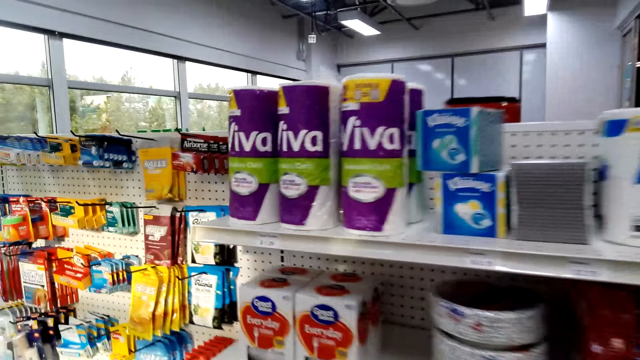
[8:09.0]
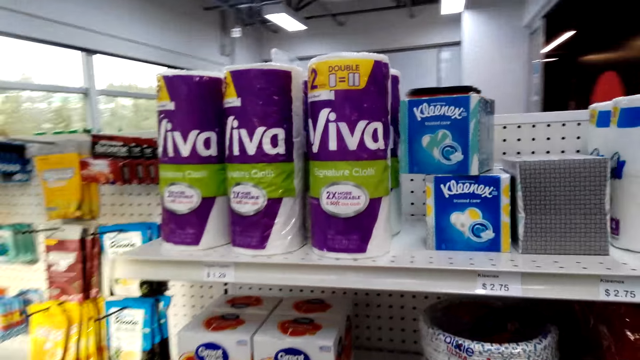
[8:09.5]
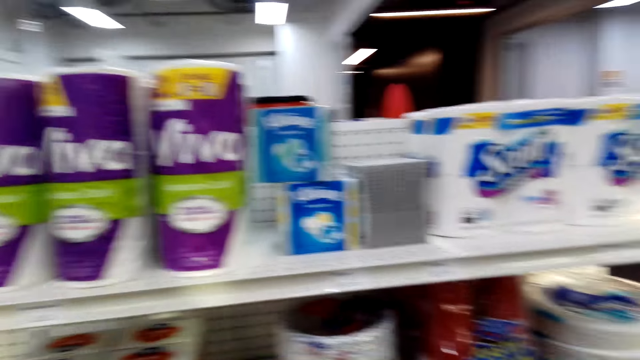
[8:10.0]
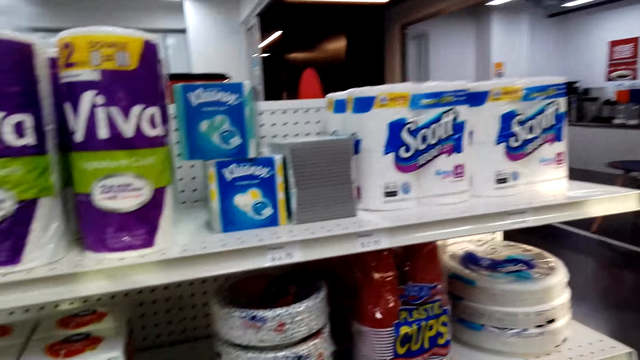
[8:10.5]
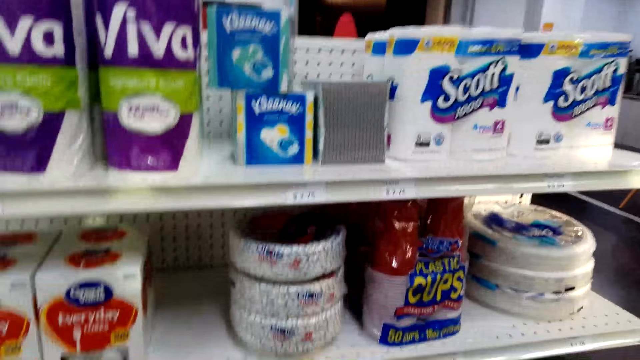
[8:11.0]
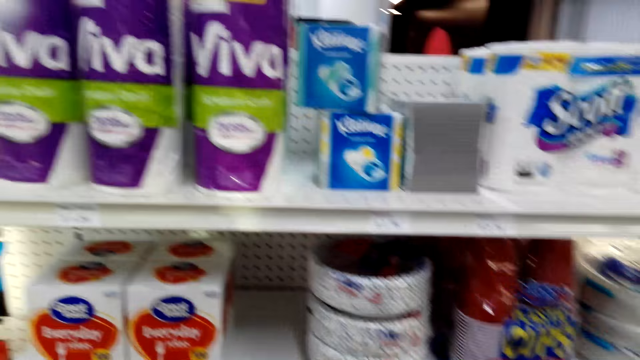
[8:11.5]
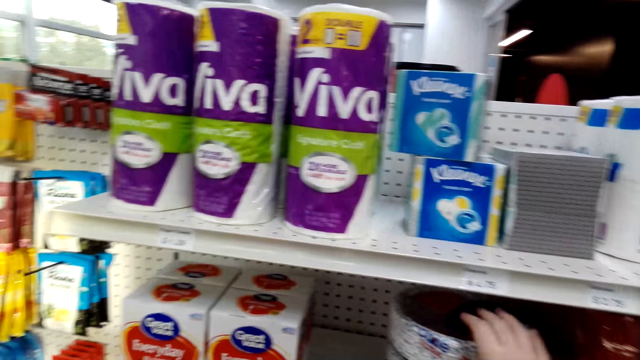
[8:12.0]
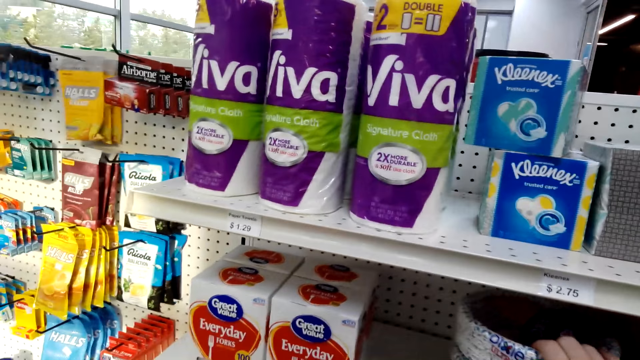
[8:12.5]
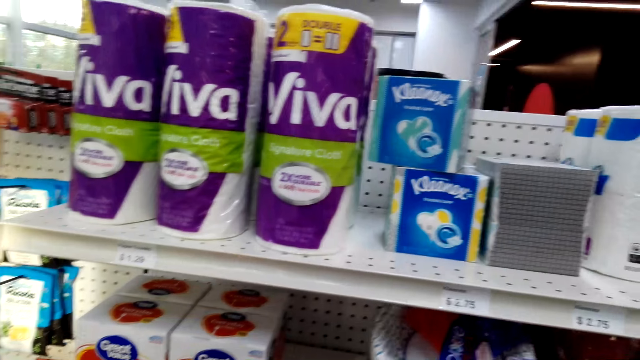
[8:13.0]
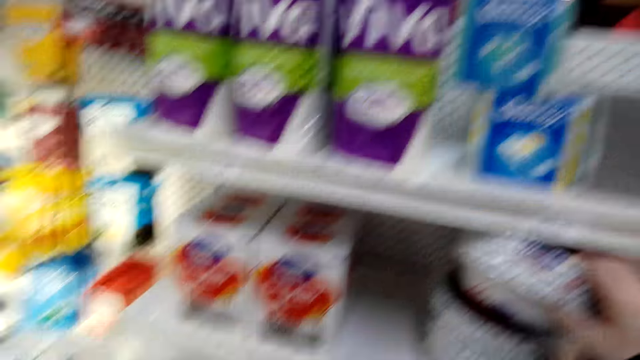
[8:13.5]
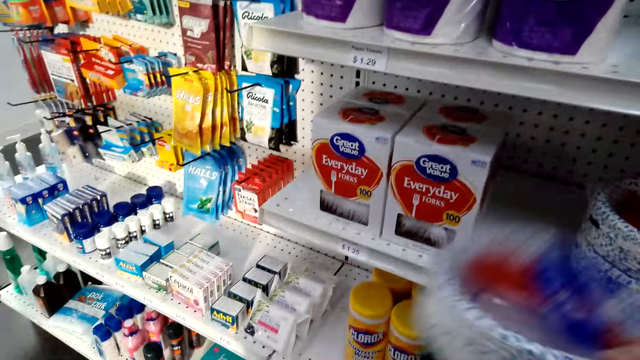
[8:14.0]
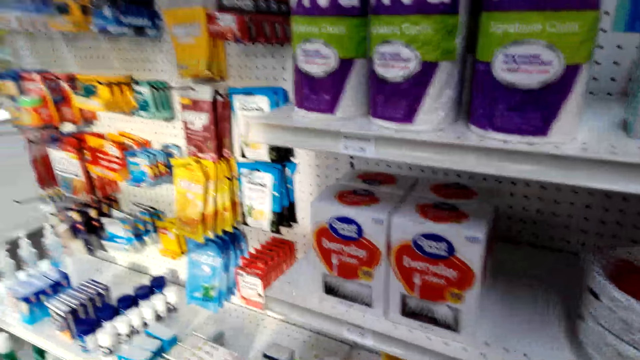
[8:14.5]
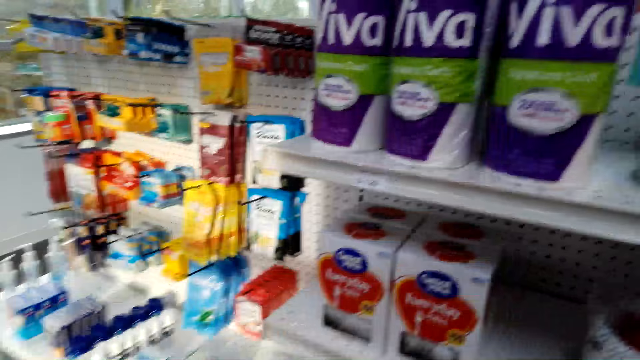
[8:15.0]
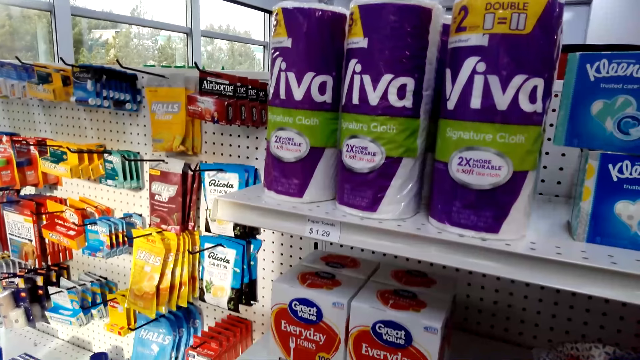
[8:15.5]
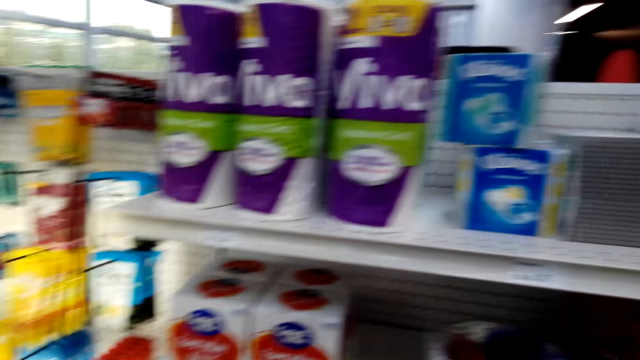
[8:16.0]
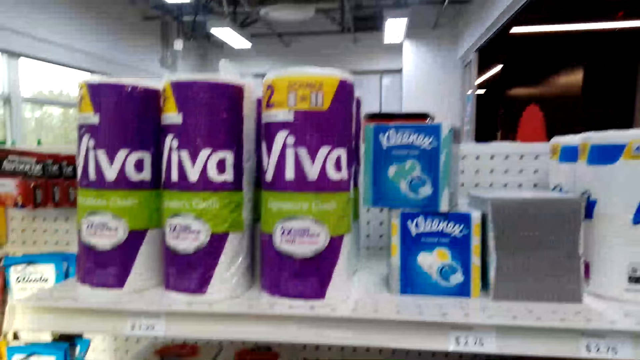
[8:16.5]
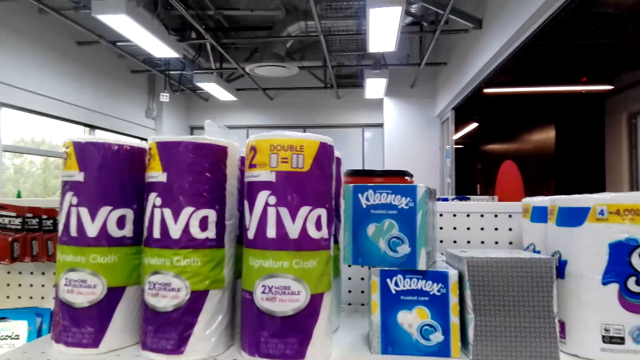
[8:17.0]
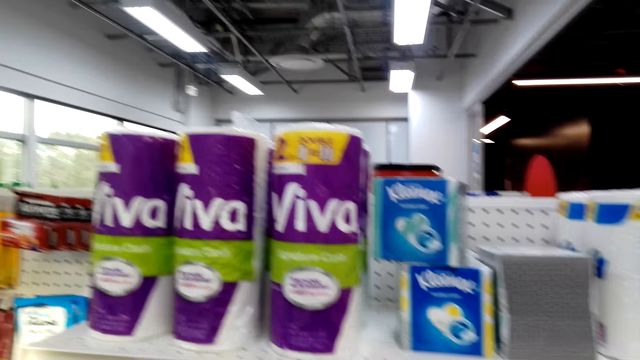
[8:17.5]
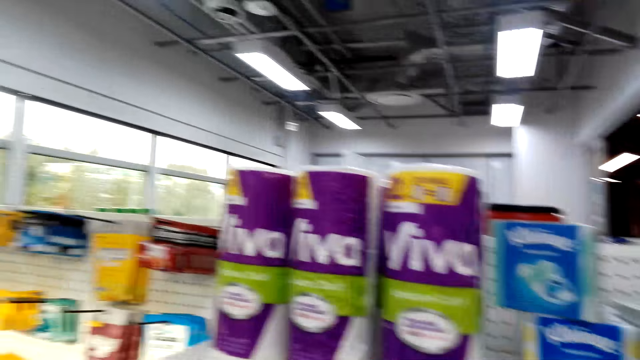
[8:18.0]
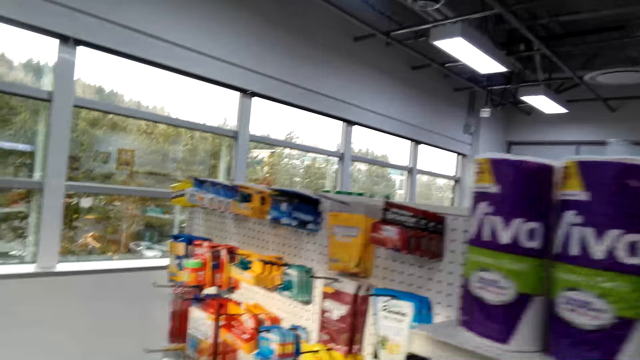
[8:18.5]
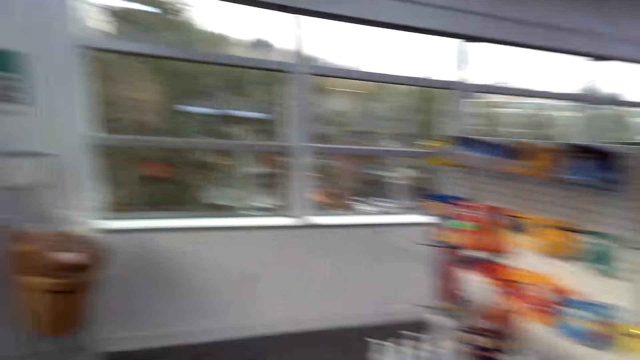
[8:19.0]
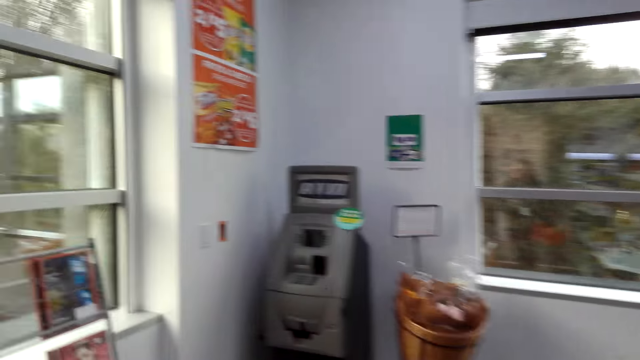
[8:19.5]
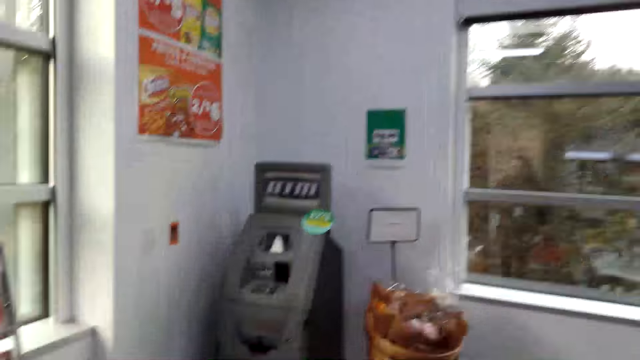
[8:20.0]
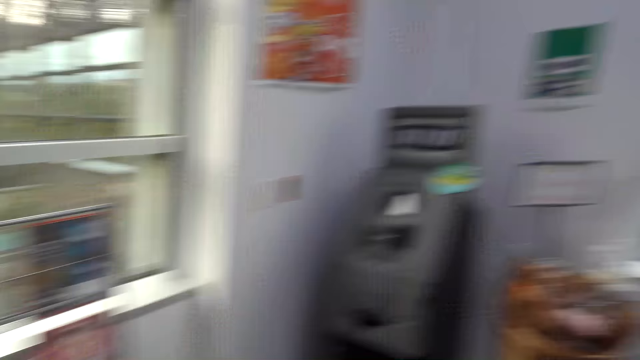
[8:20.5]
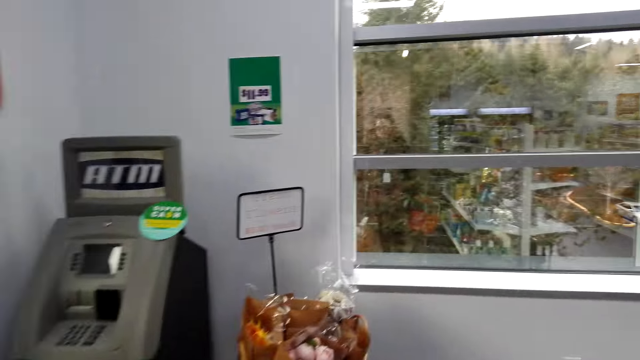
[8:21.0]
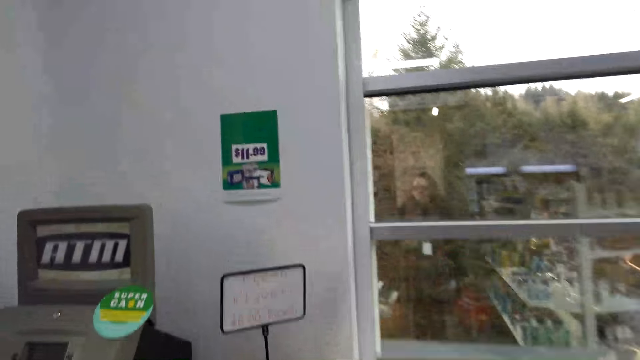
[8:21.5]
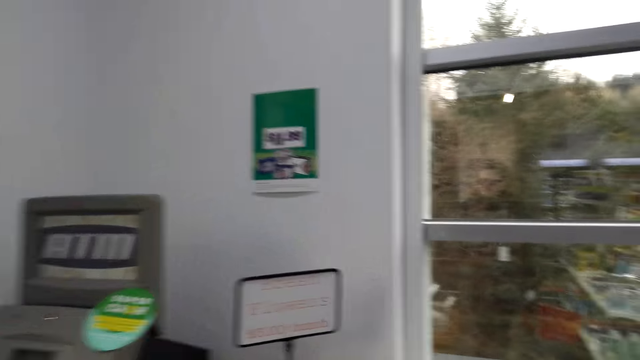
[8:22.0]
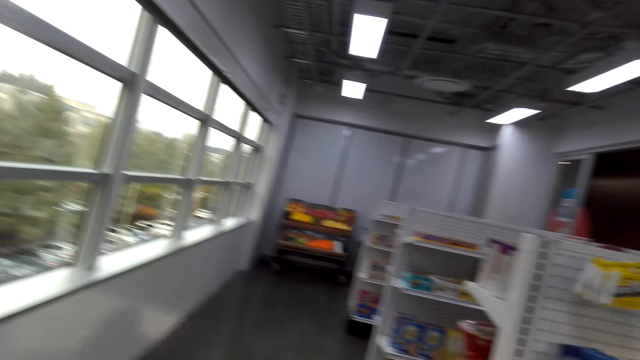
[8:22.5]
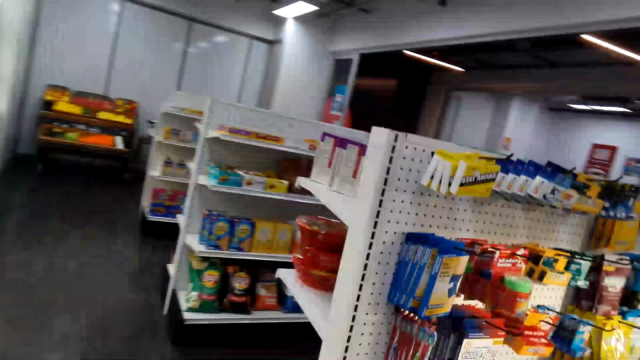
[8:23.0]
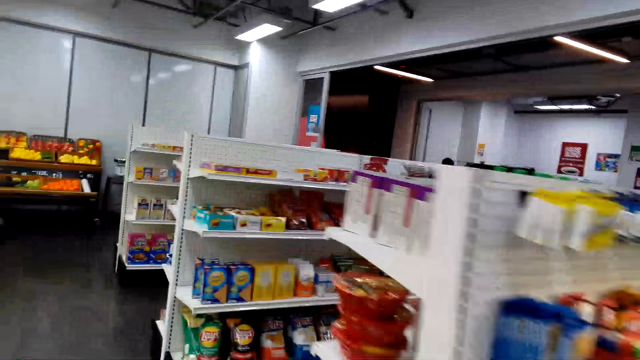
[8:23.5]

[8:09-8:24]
The camera wearer moves his hand. He looks at the shelves. He picks items from the shelf. He puts the items in the shopping basket. He walks around the supermarket.

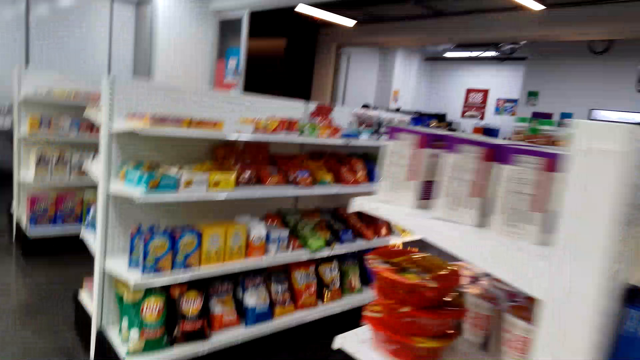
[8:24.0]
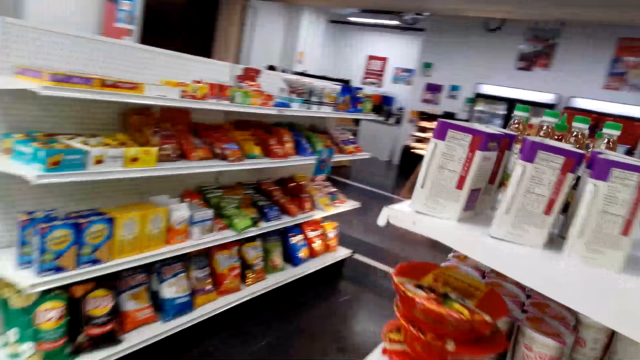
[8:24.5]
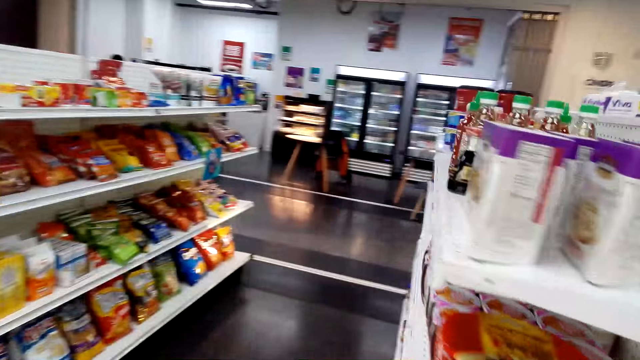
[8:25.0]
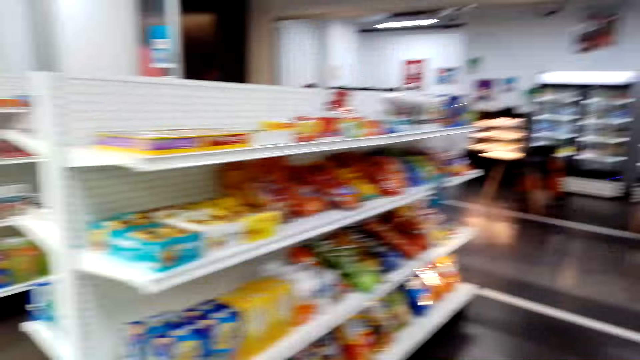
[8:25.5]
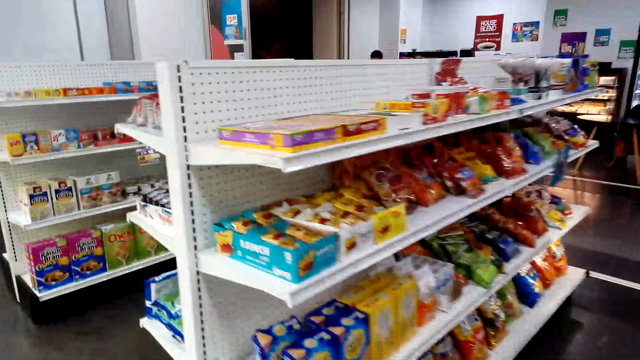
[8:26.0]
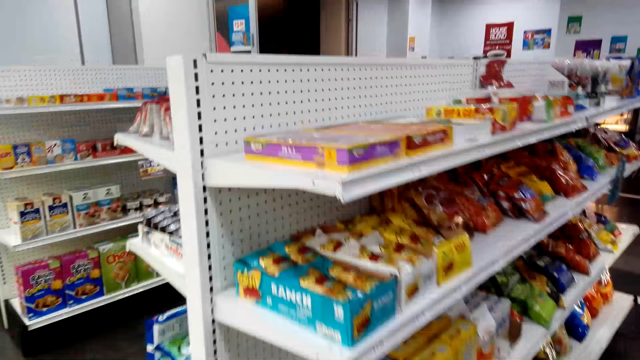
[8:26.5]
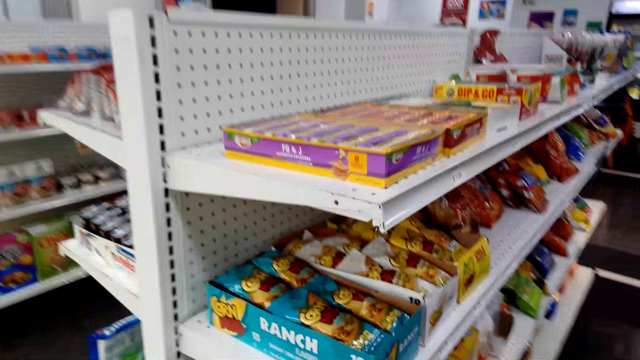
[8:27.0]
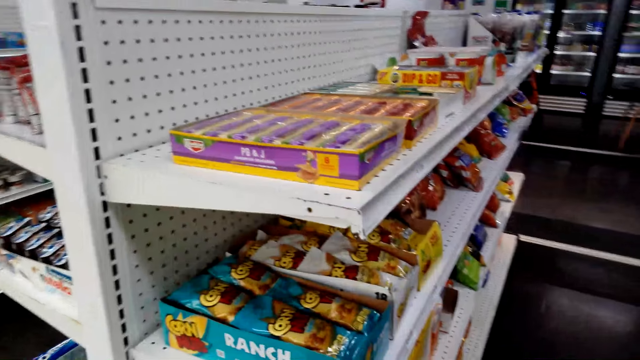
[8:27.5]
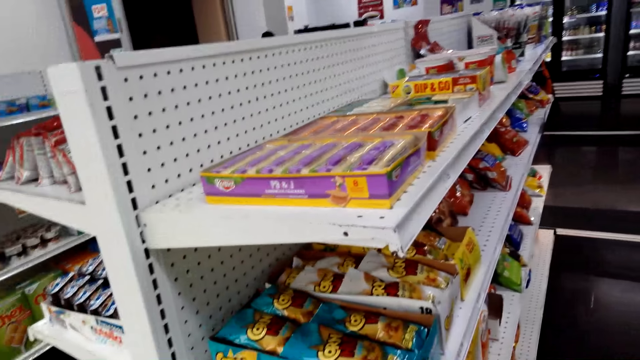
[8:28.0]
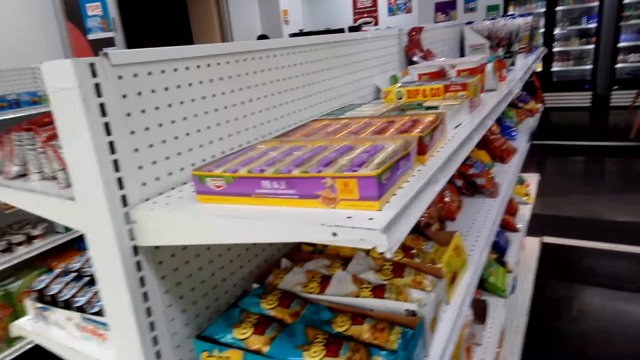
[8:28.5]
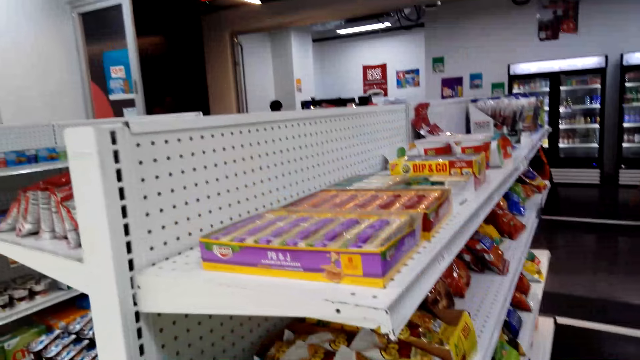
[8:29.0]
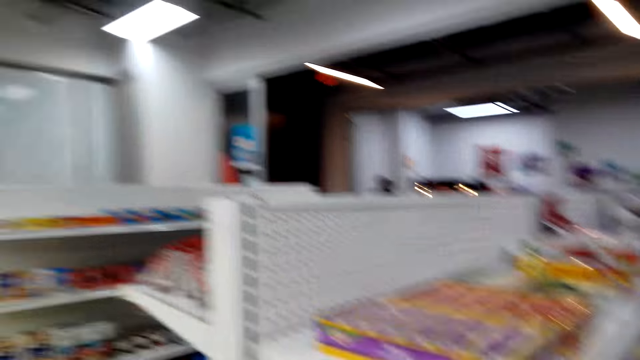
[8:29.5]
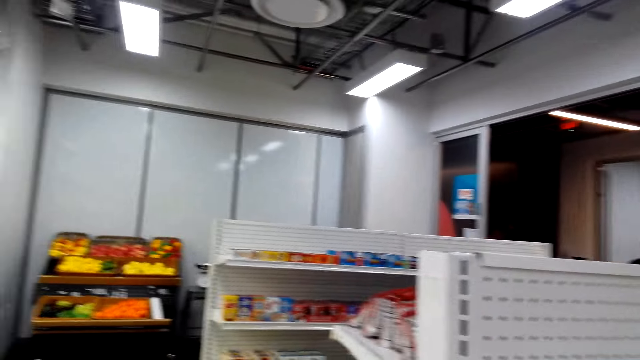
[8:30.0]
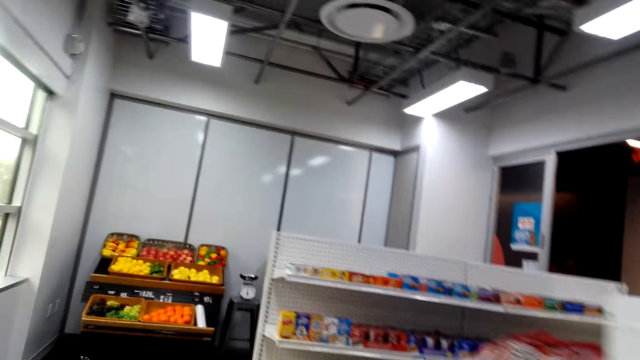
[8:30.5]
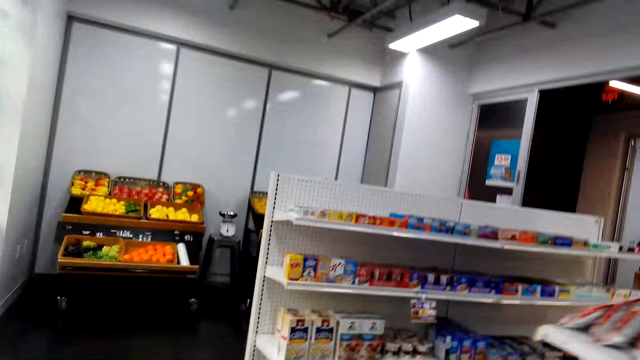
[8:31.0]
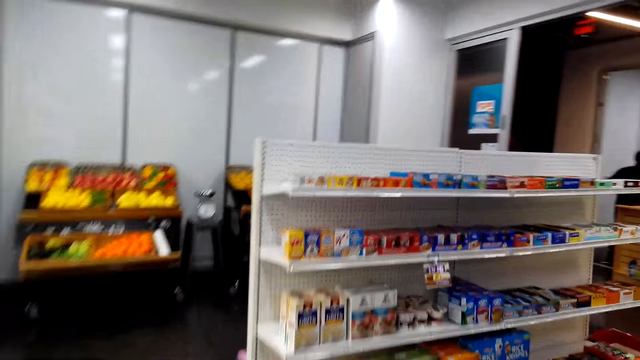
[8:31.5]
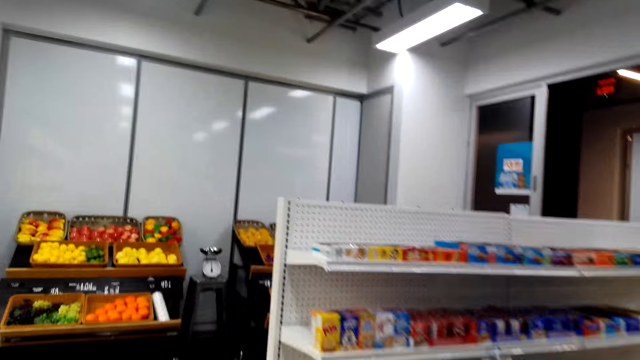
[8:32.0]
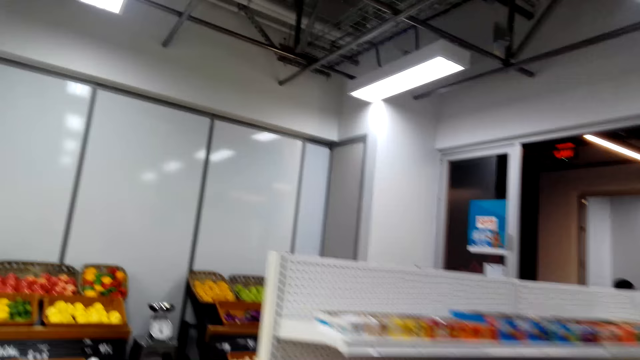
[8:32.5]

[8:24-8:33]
The camera wearer looks around the supermarket.
